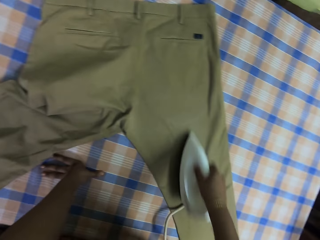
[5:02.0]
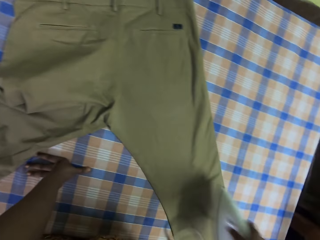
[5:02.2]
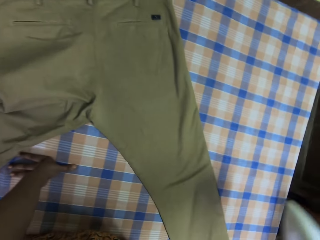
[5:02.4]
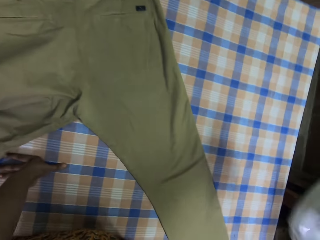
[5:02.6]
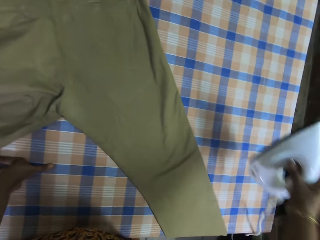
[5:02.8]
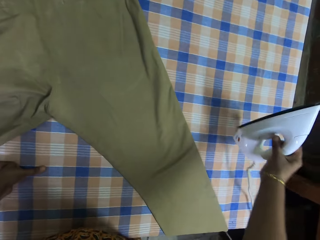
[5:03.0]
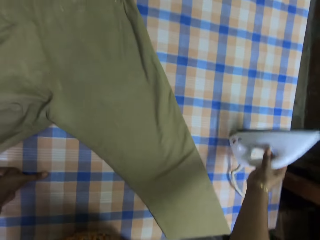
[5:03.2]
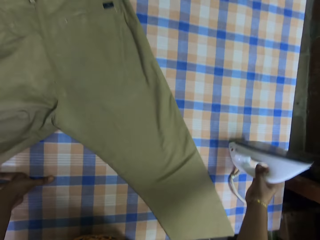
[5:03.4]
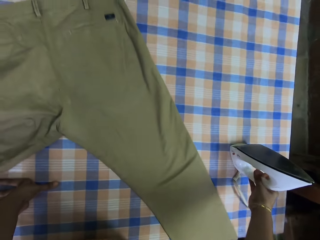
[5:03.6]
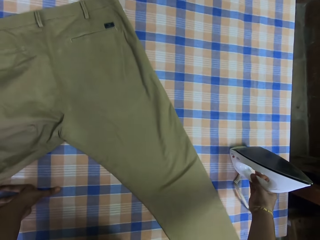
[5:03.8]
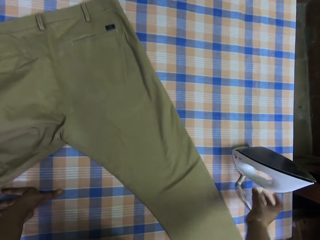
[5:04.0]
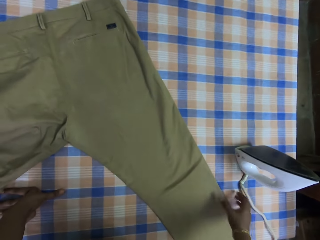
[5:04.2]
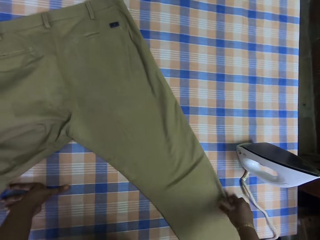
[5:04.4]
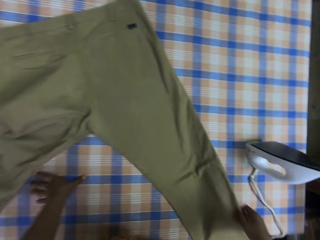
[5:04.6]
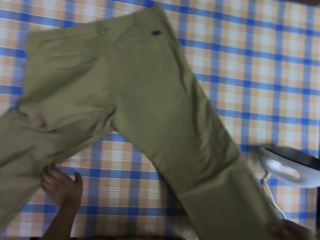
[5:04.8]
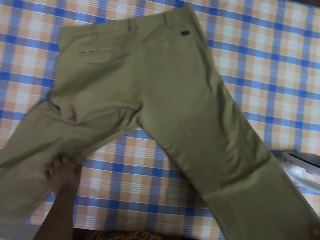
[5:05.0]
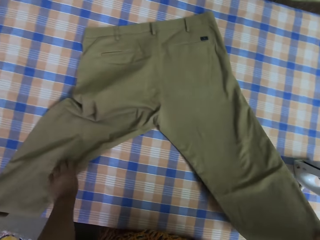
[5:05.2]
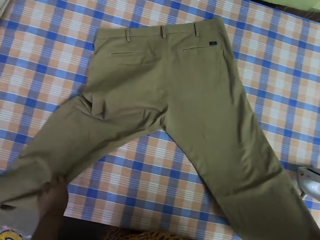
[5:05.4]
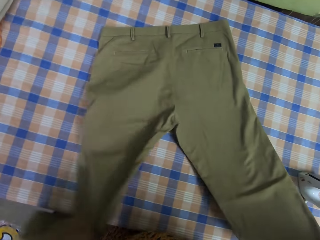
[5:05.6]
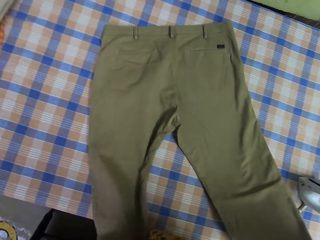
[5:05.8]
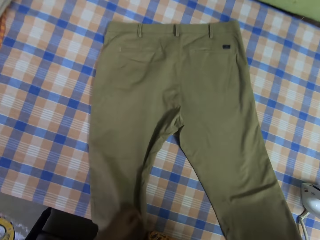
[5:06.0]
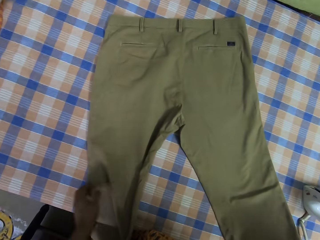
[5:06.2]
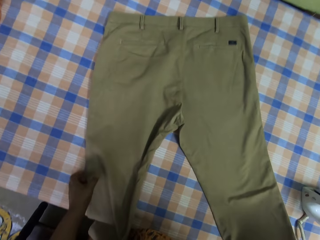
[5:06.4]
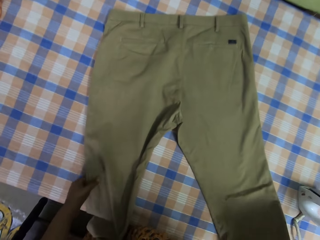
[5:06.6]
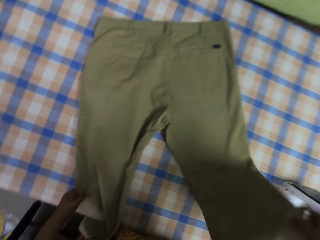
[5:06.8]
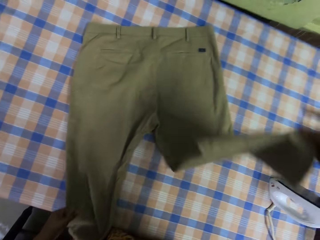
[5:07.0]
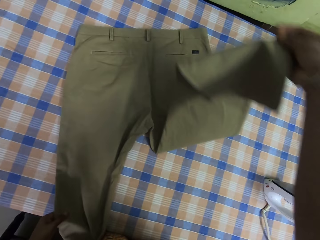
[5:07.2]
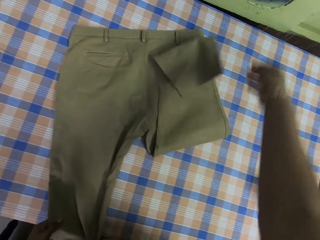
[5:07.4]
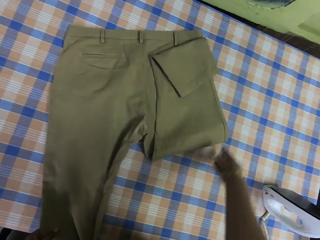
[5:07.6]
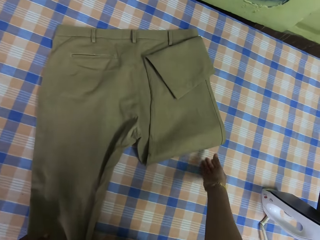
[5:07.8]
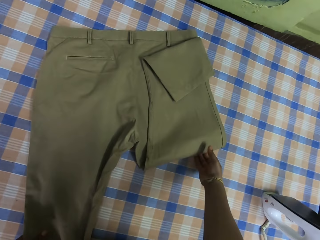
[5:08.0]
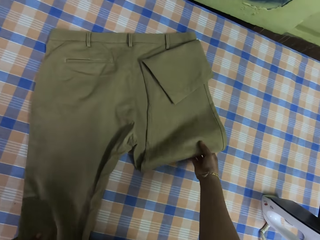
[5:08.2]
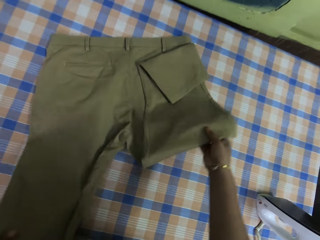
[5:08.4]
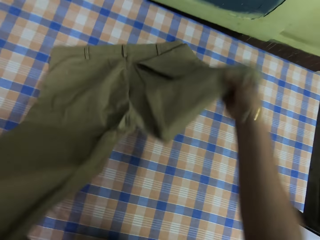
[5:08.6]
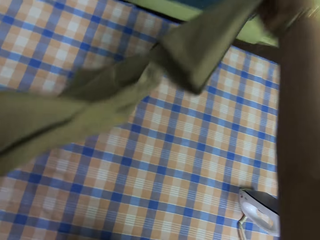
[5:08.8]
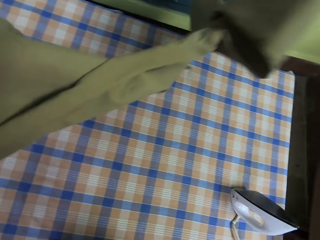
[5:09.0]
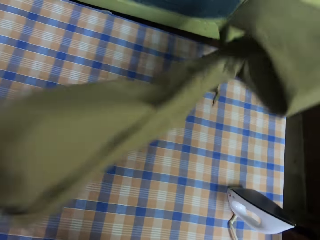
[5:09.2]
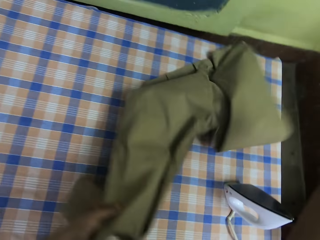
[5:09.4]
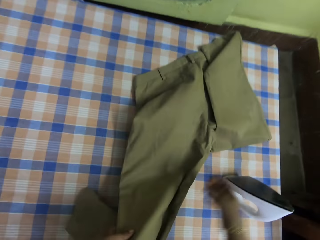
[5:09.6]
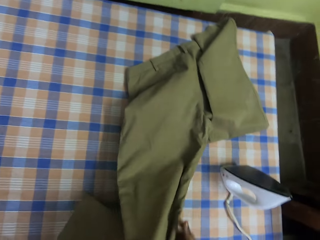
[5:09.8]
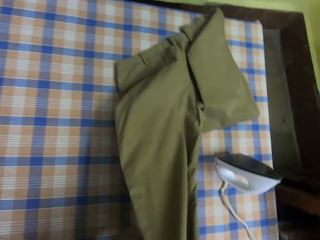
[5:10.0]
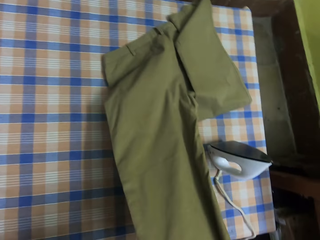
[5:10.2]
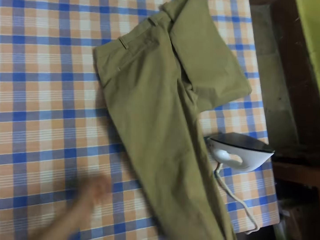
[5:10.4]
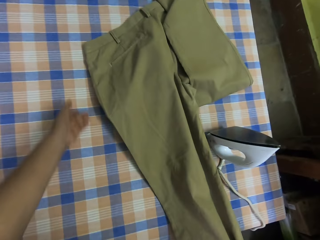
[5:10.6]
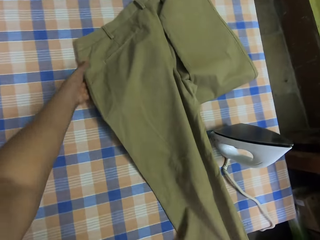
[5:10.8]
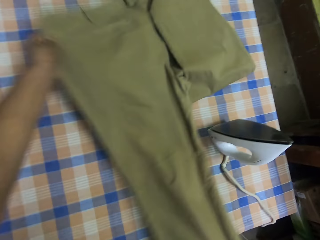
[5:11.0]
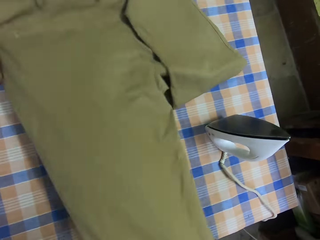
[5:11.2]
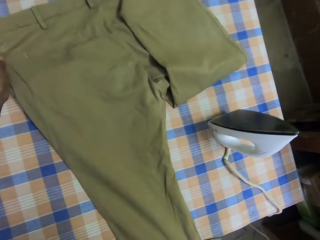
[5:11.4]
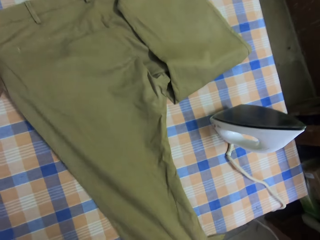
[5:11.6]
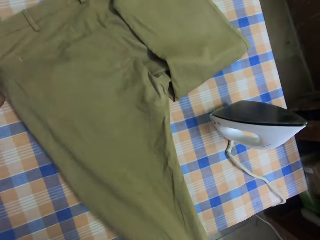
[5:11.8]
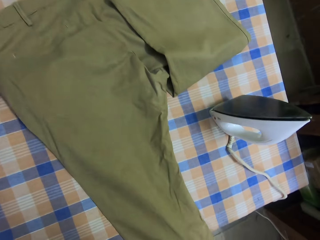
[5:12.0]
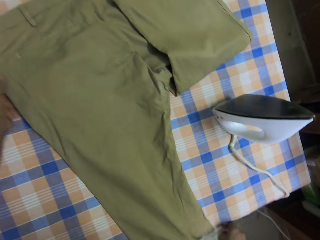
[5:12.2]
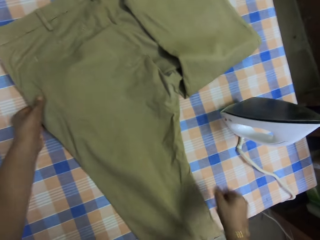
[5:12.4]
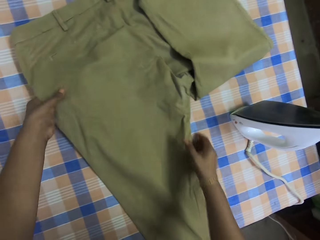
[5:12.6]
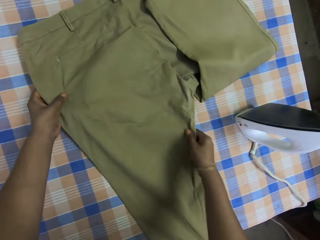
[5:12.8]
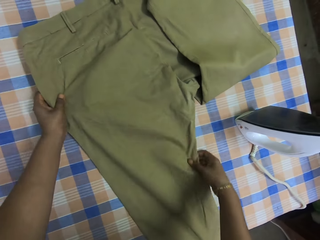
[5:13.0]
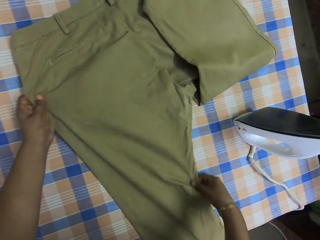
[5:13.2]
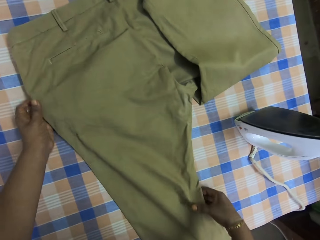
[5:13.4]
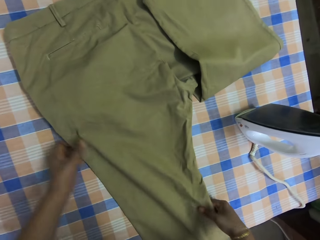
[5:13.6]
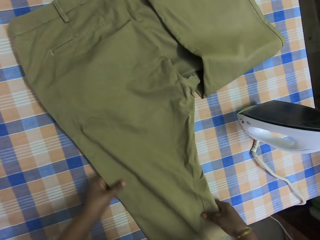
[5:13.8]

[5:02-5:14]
The camera wearer puts the iron box on the table. They adjust the trouser. They touch the trouser. They fold one part of the trouser. They lift the trouser. They move the trouser. They put the trouser on the table. They adjust the trouser. They straighten the trouser.

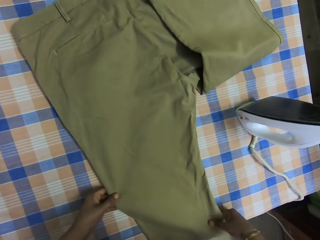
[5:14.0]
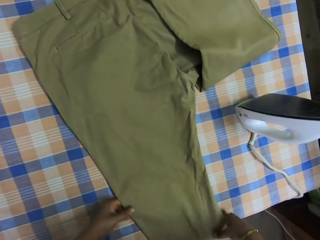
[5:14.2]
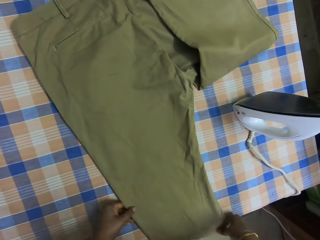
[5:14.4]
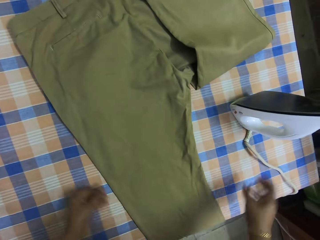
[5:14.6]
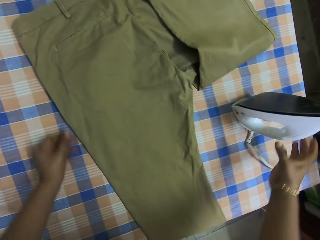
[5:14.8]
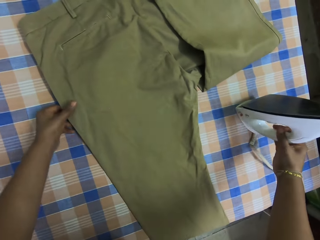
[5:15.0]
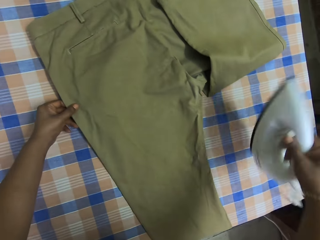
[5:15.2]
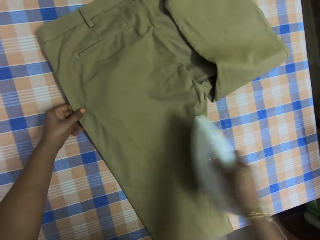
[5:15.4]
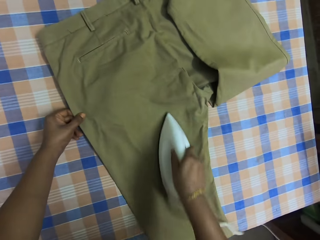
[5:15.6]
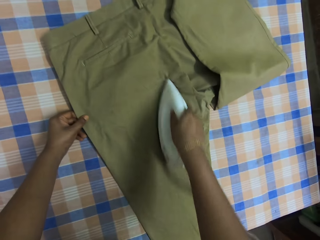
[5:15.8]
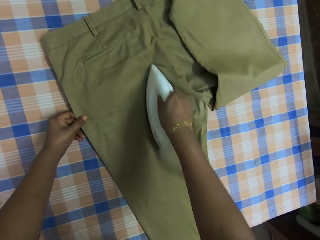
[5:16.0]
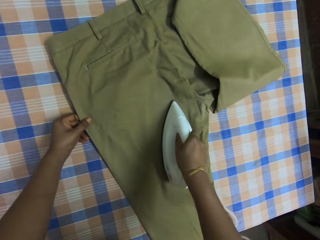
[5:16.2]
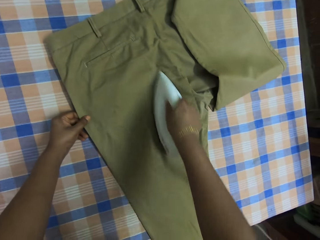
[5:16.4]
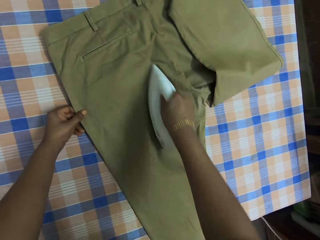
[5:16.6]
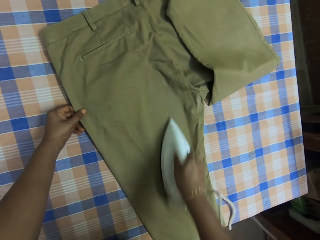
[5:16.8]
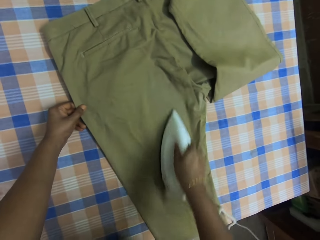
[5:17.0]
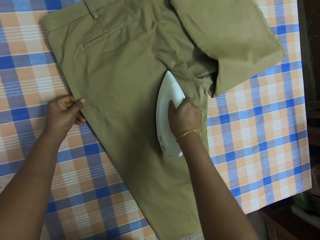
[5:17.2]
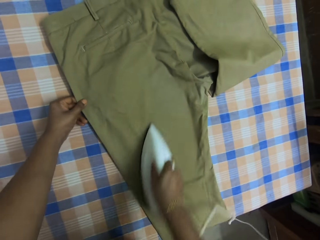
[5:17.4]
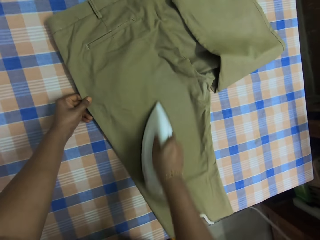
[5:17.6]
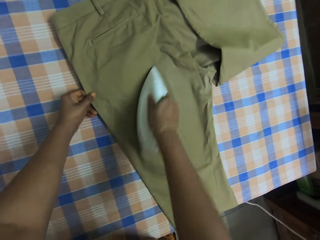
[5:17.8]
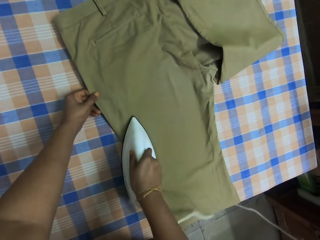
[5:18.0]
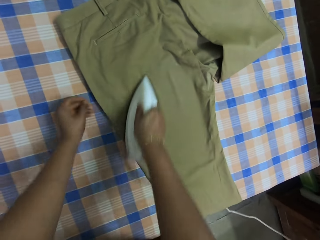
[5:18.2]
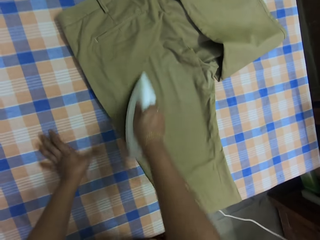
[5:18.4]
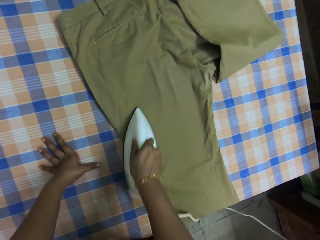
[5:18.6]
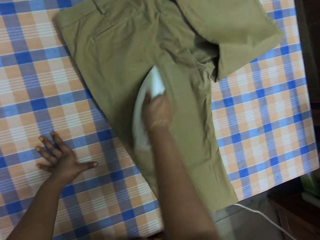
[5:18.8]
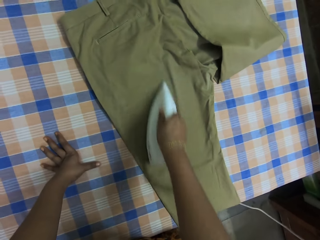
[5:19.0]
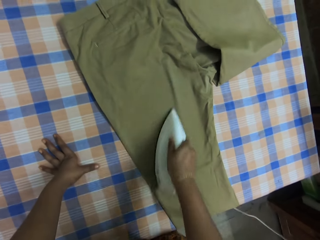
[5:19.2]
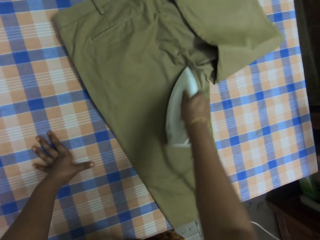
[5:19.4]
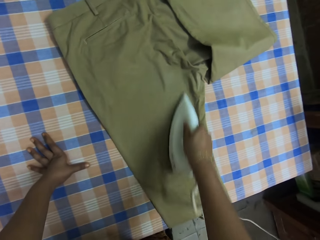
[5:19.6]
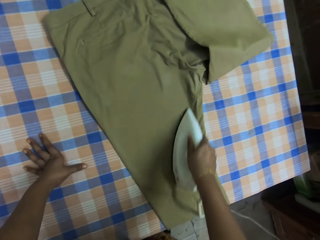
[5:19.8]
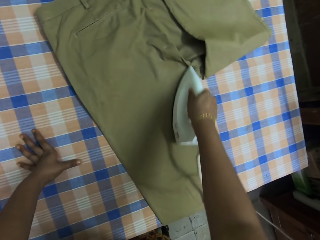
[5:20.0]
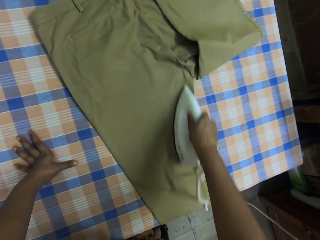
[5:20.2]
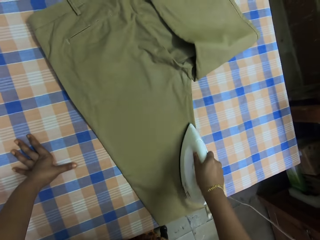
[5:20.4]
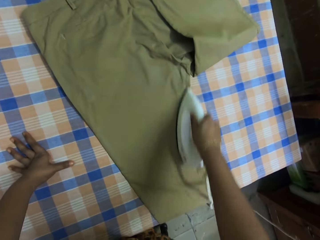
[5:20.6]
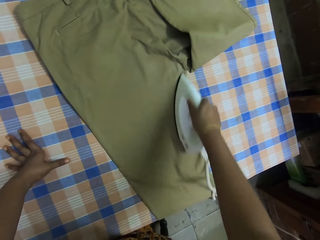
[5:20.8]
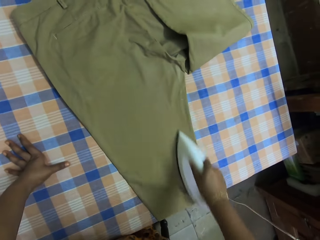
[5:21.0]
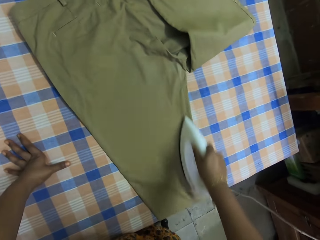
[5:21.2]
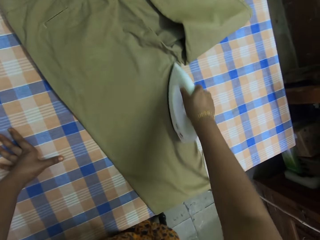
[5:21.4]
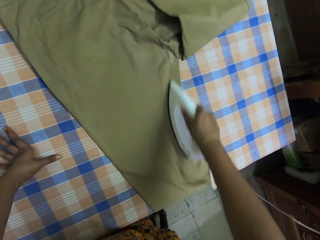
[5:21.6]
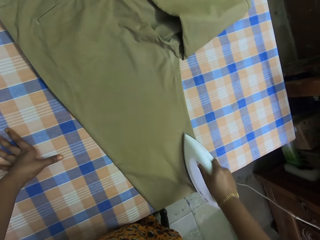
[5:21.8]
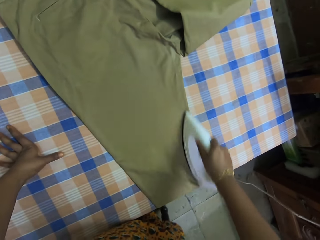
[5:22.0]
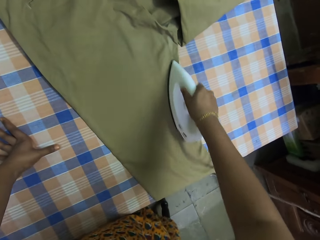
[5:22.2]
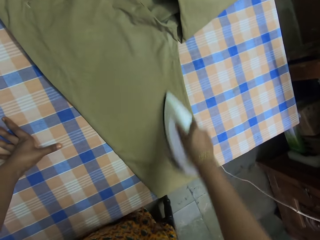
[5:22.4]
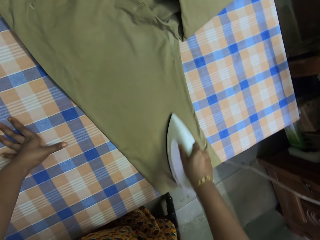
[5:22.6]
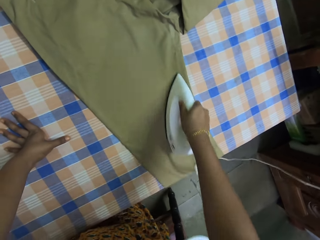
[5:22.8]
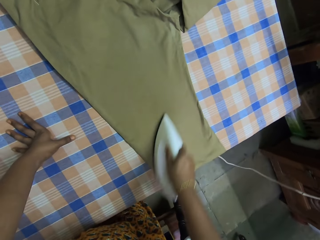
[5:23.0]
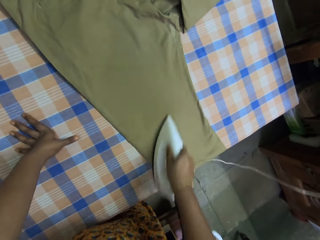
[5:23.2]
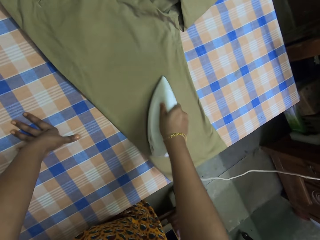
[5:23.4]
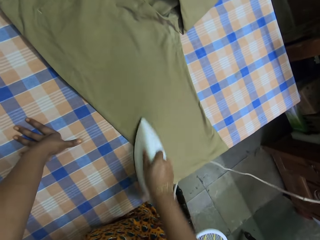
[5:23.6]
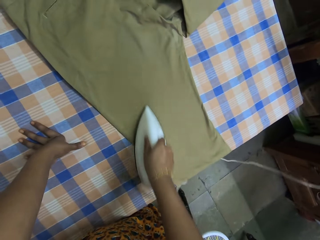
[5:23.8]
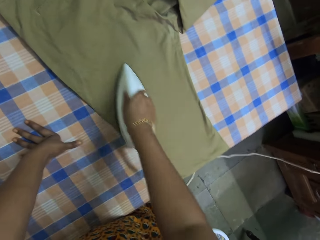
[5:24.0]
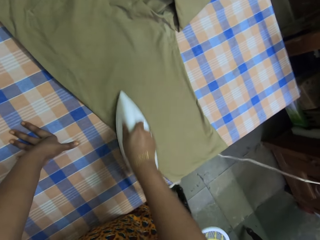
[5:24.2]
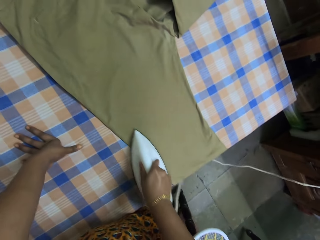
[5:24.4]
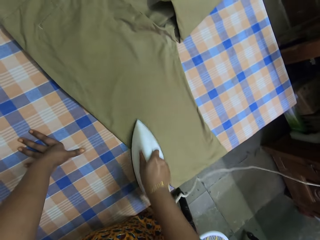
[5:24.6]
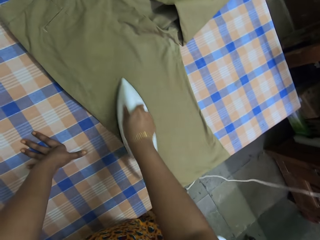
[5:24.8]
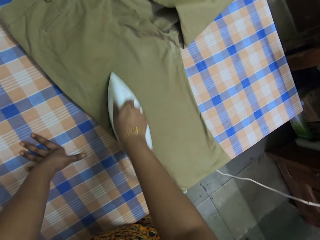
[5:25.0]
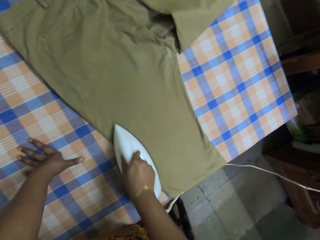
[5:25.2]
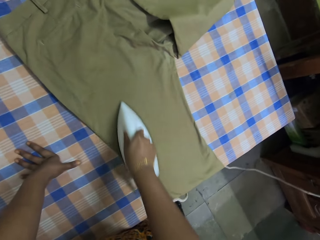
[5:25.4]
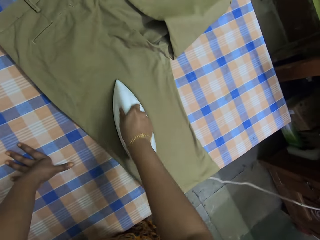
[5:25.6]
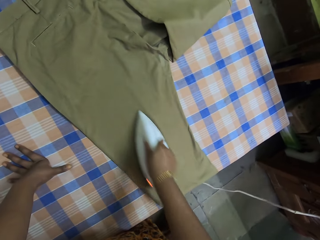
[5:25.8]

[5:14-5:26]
The camera wearer holds the iron box. They pick up the iron. They iron the trouser. They hold the trouser with the left hand. They hold on the table.
